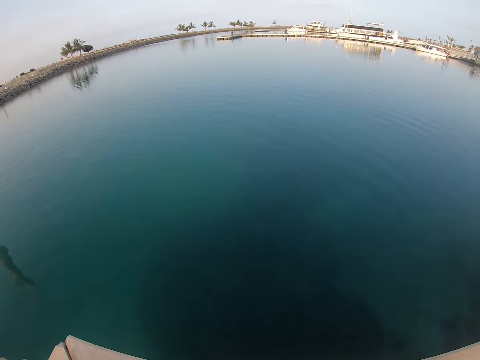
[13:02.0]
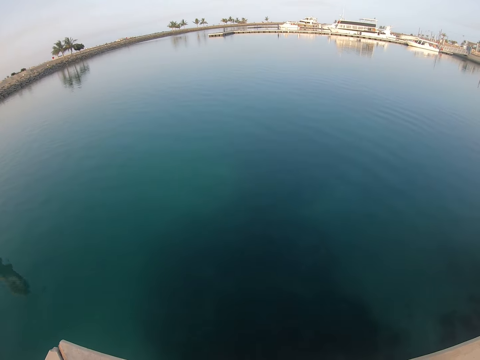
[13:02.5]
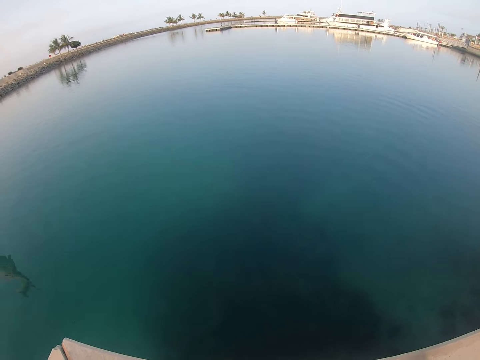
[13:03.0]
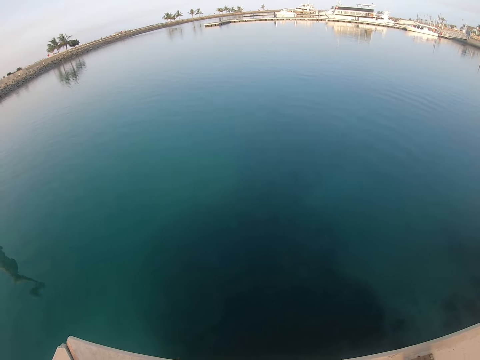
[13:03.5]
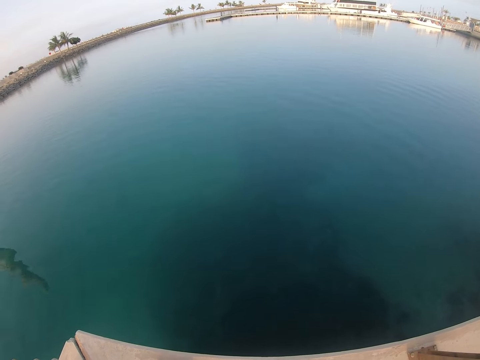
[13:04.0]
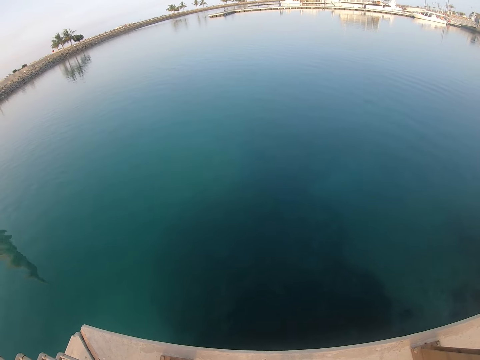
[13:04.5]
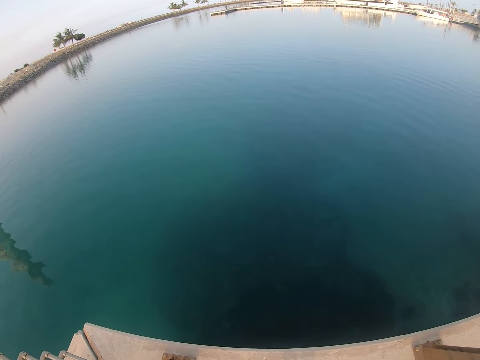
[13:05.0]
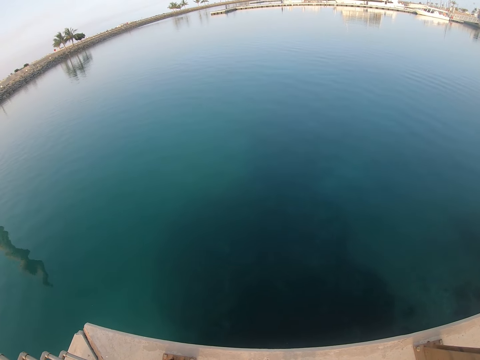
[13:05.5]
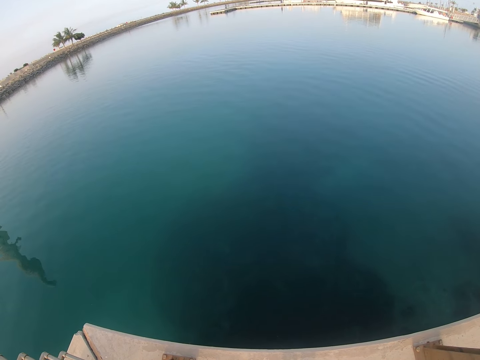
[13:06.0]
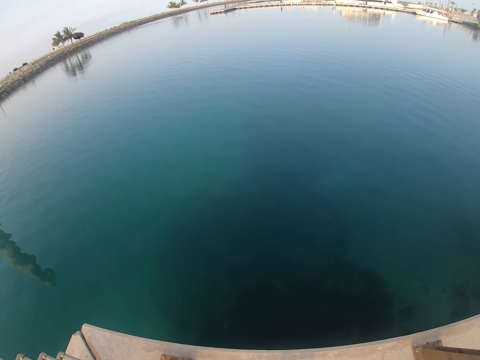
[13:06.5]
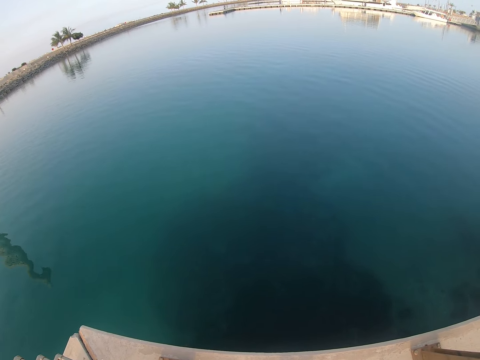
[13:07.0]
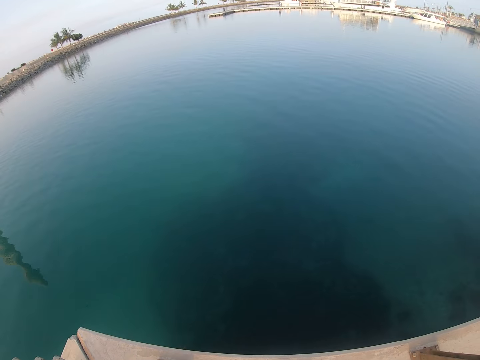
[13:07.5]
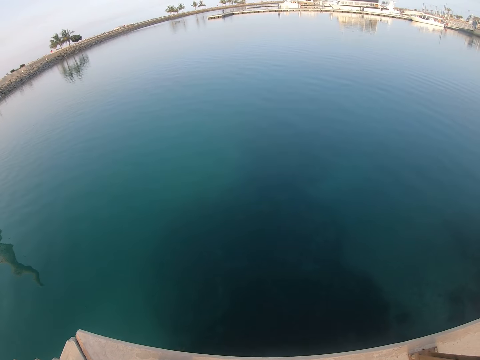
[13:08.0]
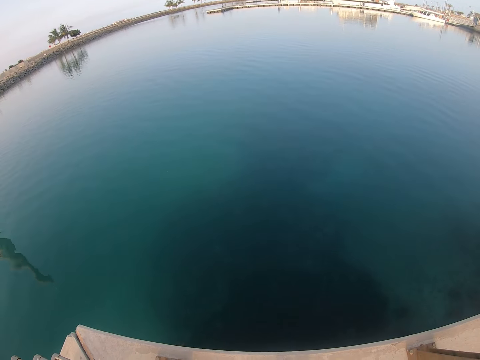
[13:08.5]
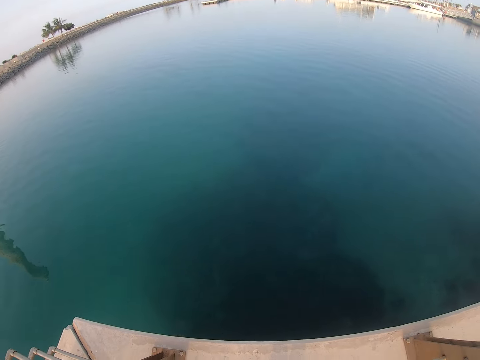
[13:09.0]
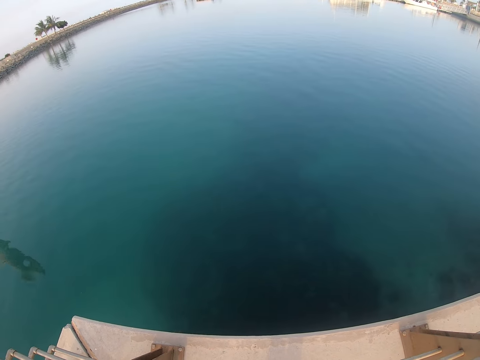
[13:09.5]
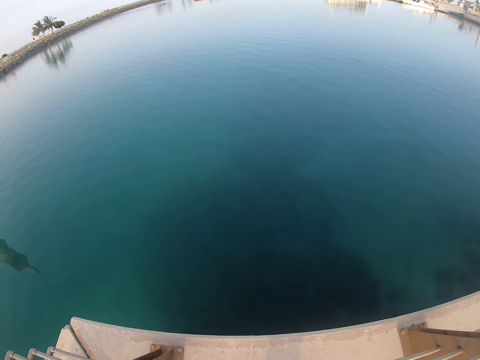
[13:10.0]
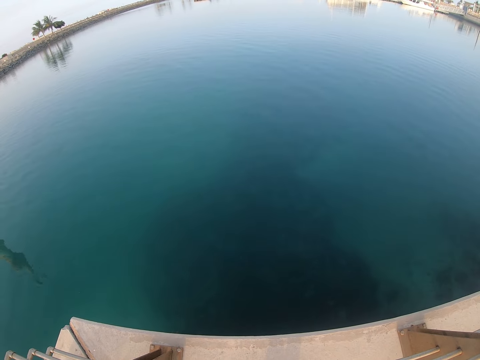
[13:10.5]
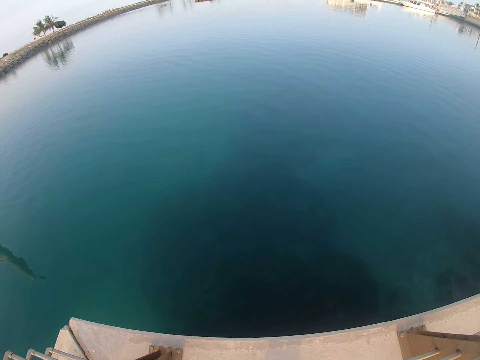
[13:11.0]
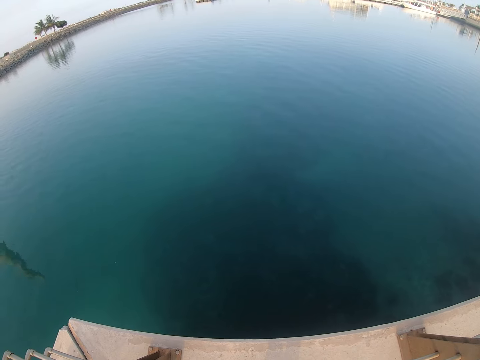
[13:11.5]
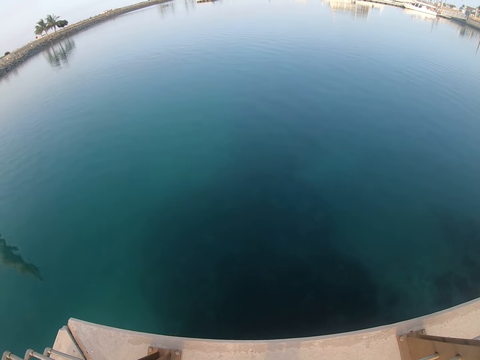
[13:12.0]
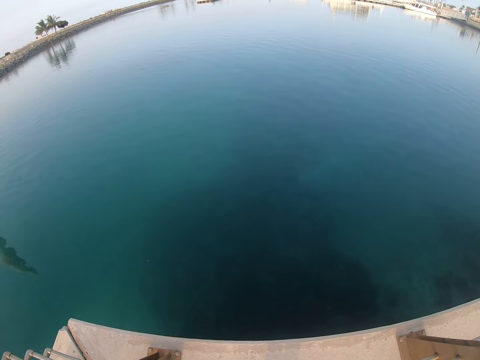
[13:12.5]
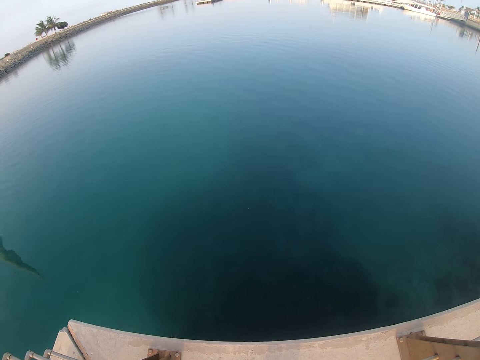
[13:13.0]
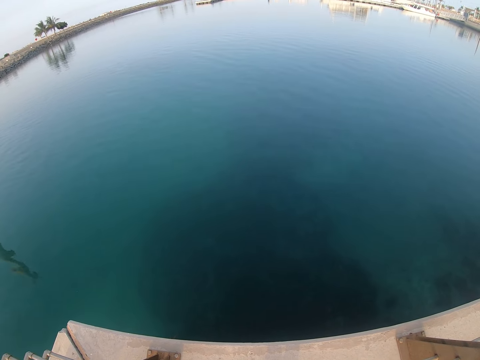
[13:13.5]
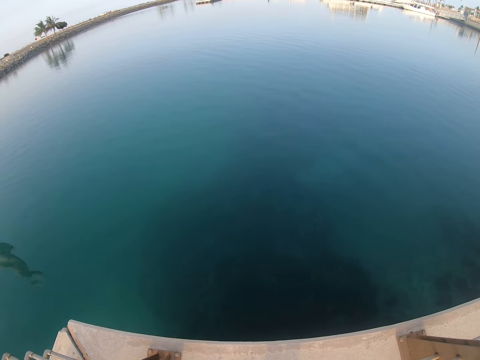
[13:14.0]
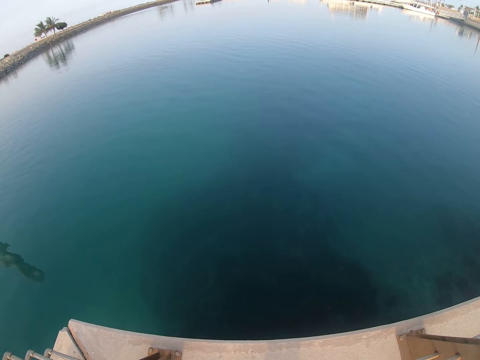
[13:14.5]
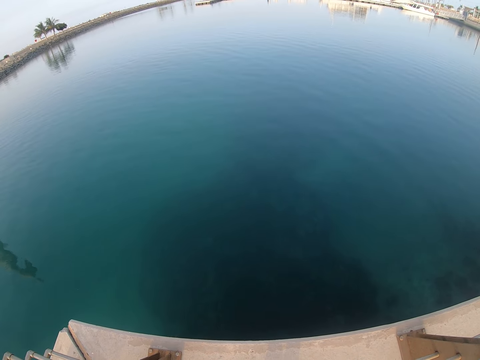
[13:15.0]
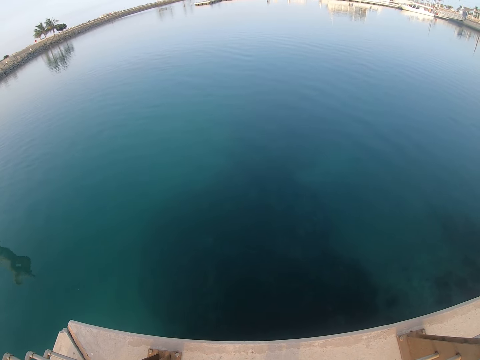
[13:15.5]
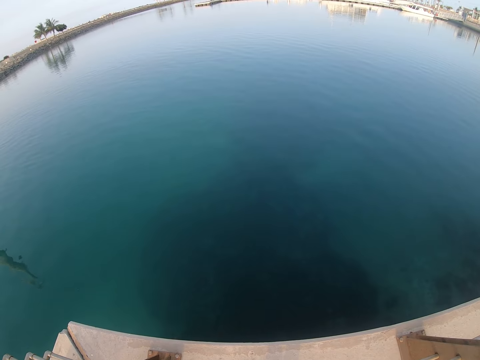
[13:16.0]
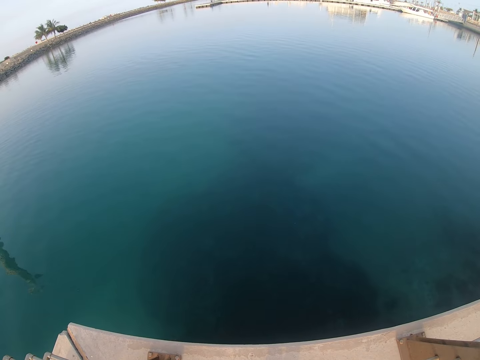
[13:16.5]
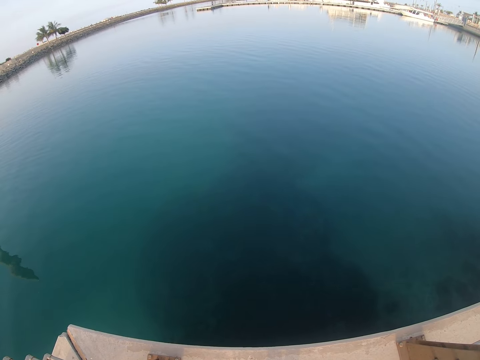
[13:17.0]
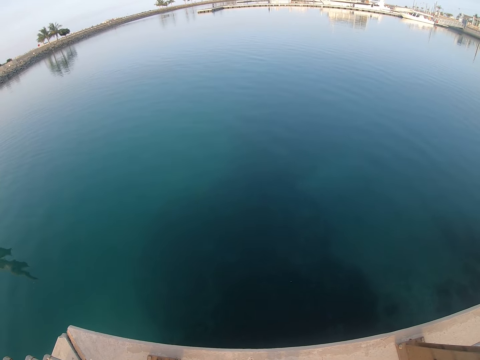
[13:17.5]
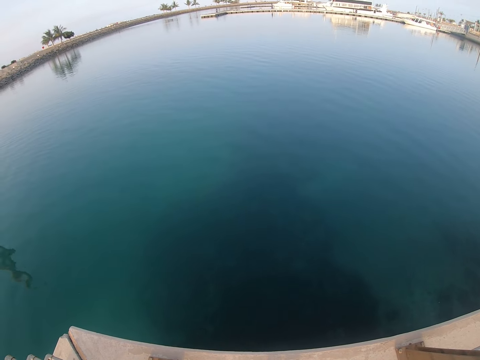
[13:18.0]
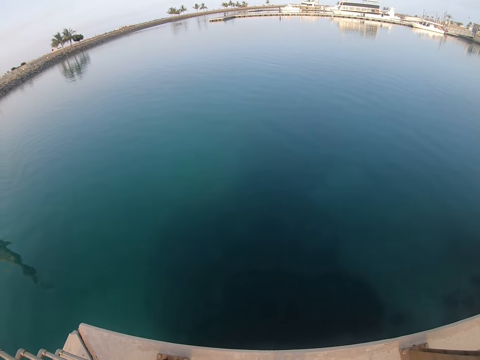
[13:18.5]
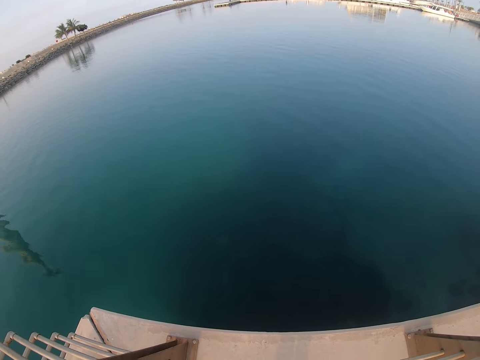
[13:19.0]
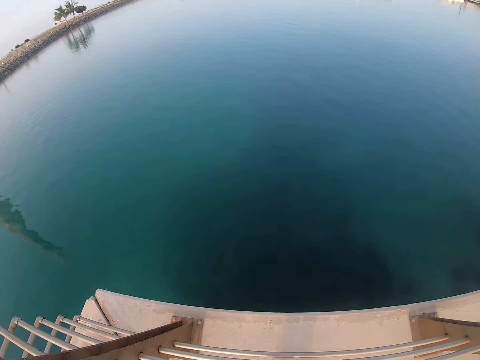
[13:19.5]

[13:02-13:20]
The camera wearer looks around. They look around repeatedly.

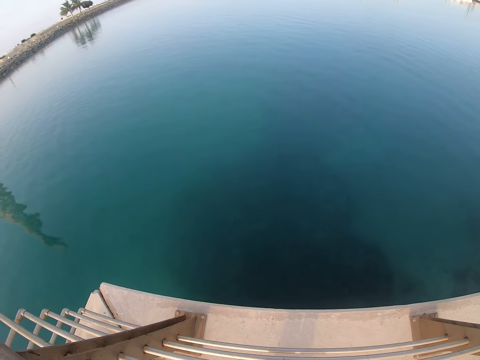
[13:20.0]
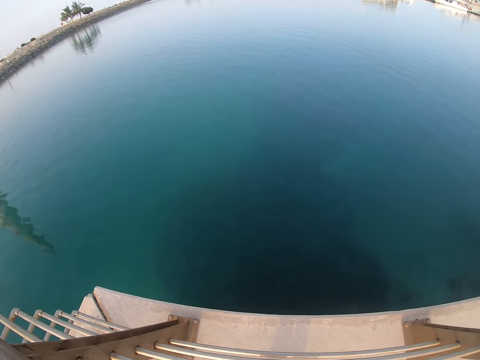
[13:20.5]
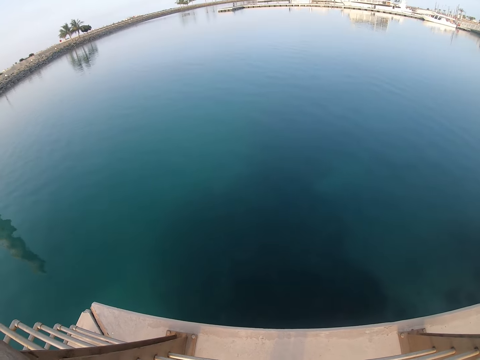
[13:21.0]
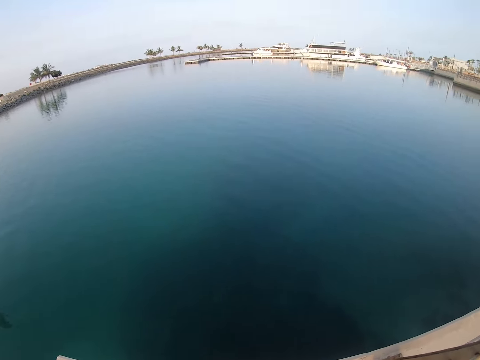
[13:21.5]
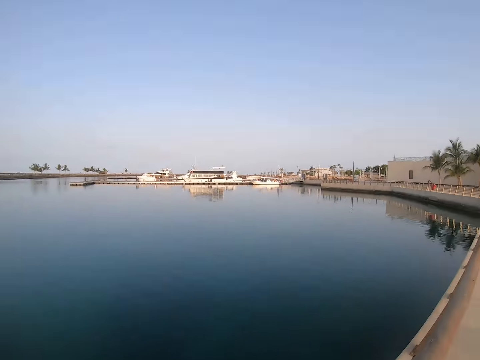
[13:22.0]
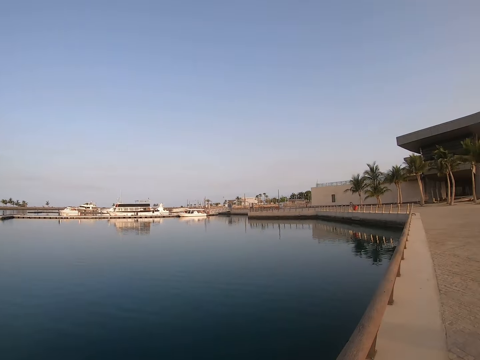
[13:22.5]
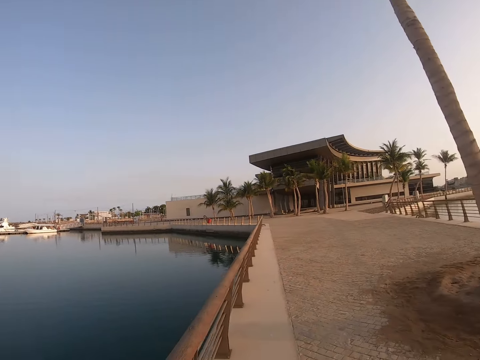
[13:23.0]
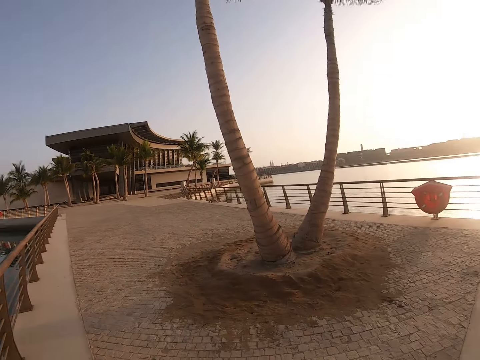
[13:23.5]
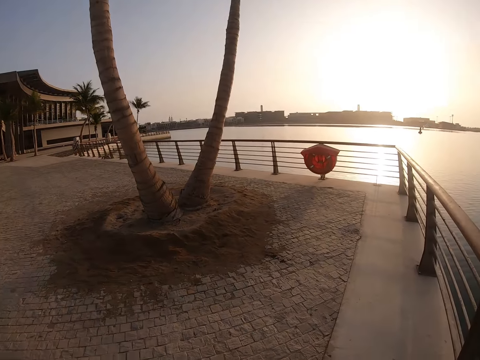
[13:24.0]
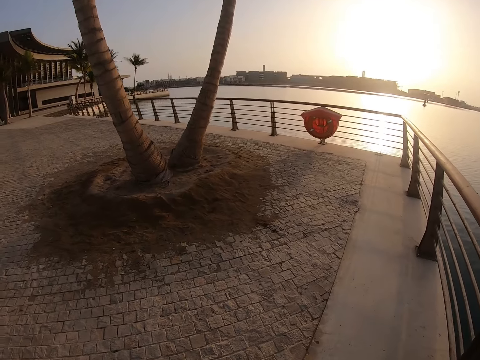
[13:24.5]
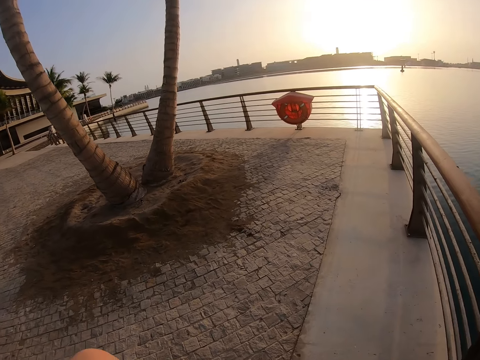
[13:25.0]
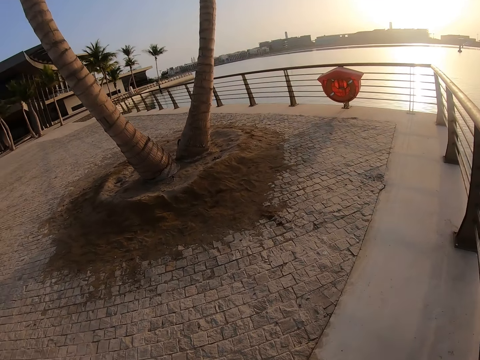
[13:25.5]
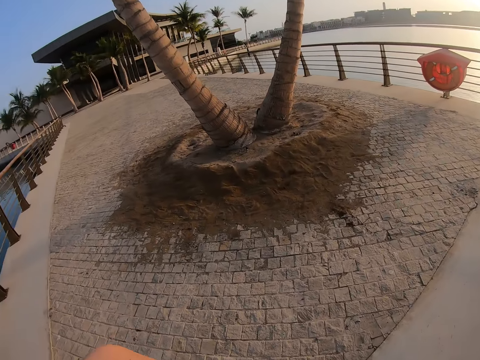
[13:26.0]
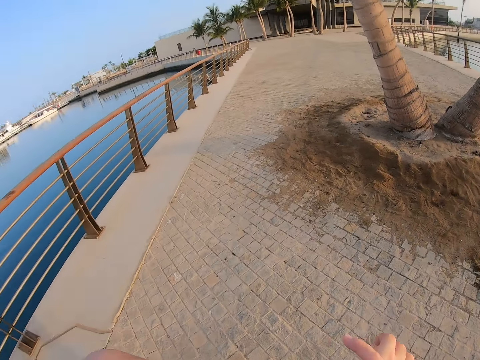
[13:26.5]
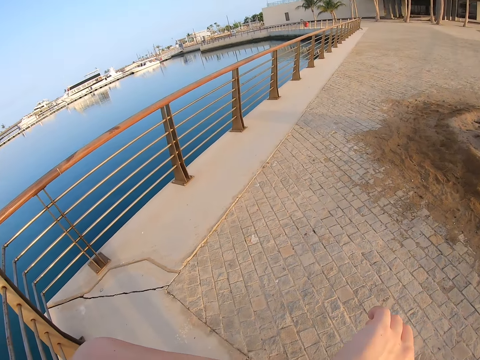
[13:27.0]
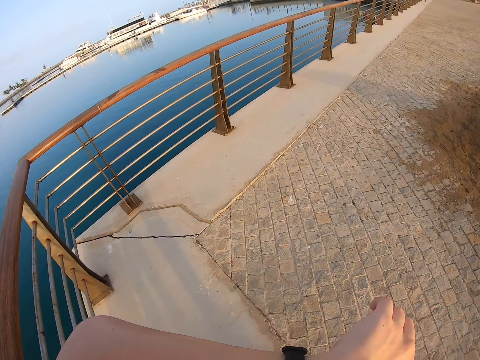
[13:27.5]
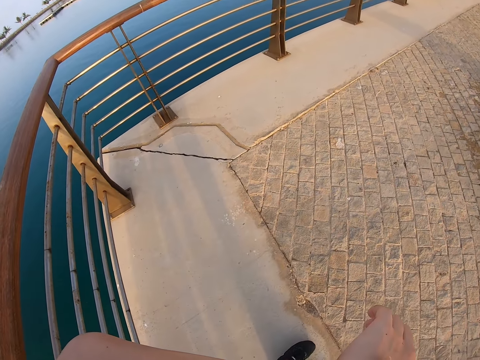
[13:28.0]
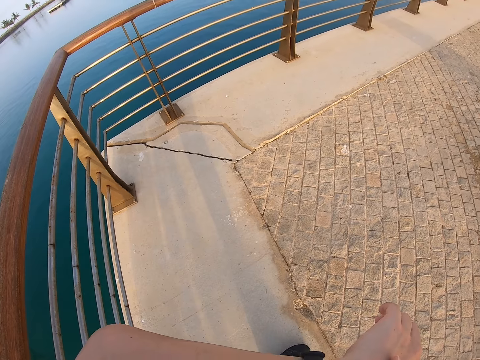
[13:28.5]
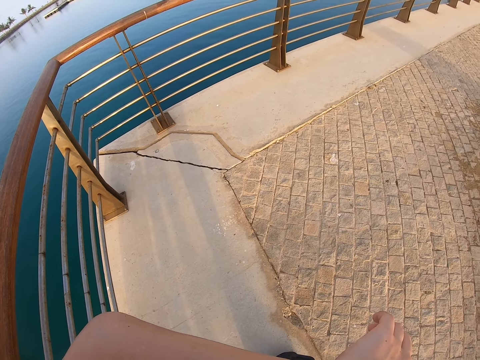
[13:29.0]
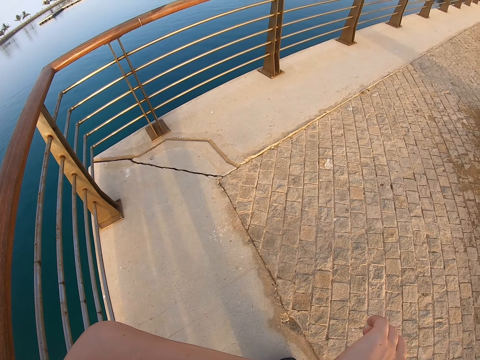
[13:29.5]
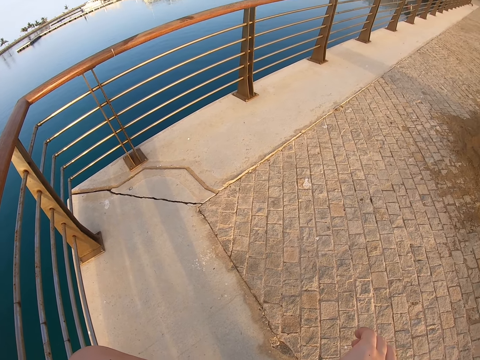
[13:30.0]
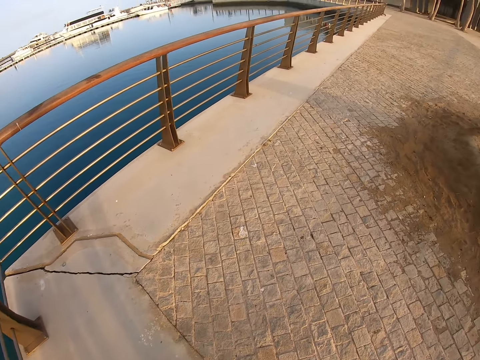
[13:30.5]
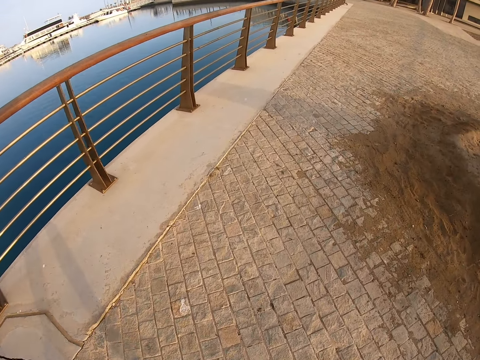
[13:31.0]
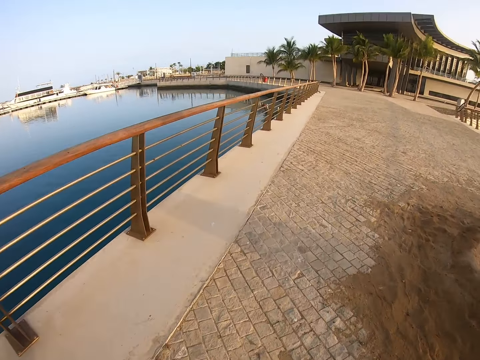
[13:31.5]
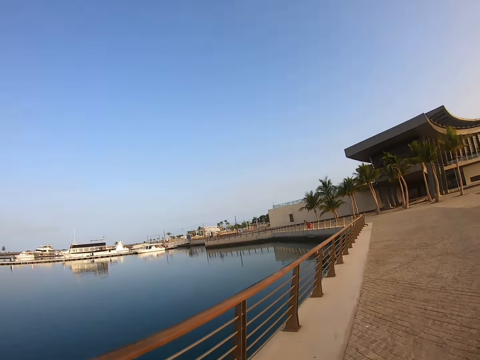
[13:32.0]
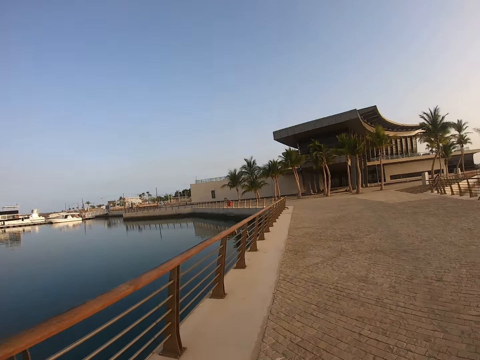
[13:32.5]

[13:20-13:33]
The camera wearer looks around. They turn around. They walk on the pavement. They turn around. They look at the watch. They start jogging.
